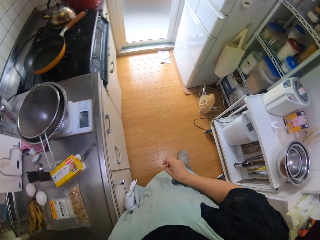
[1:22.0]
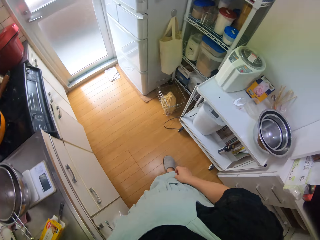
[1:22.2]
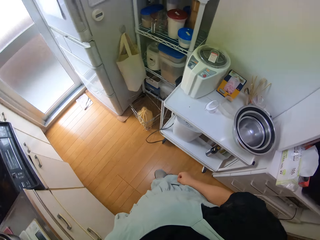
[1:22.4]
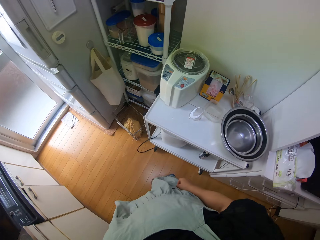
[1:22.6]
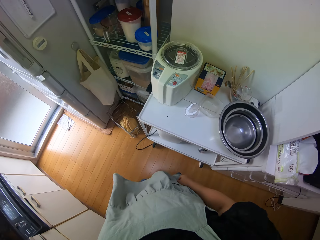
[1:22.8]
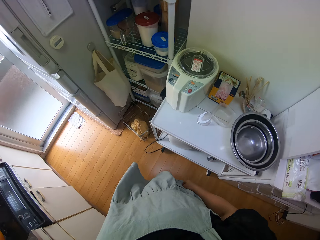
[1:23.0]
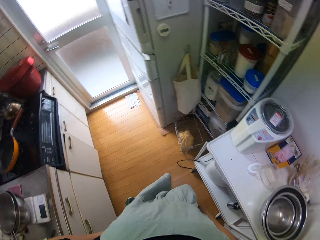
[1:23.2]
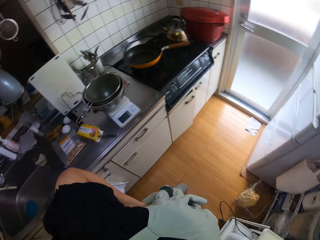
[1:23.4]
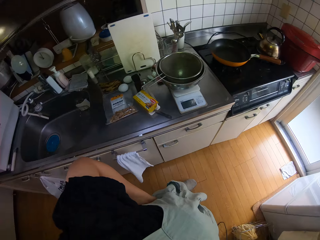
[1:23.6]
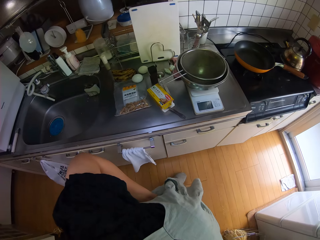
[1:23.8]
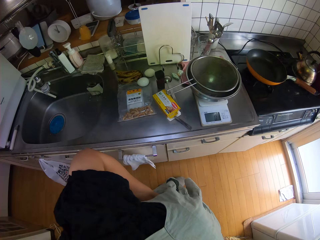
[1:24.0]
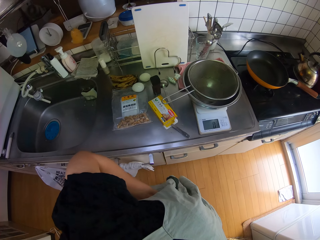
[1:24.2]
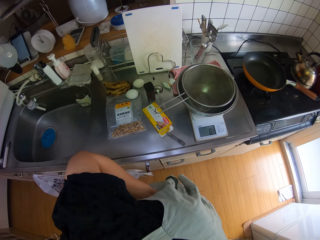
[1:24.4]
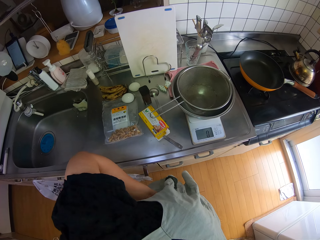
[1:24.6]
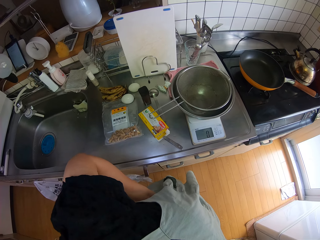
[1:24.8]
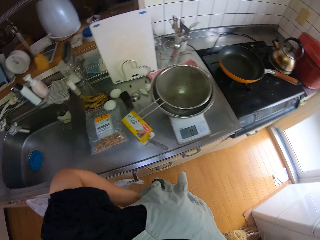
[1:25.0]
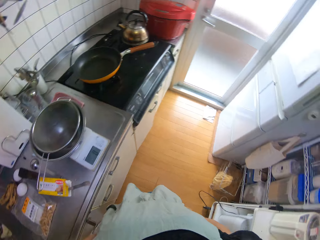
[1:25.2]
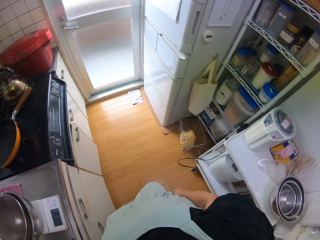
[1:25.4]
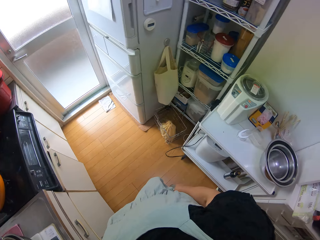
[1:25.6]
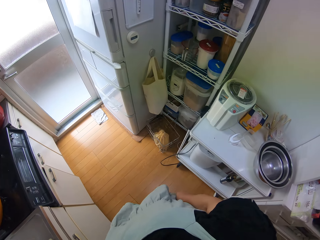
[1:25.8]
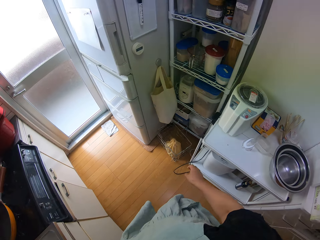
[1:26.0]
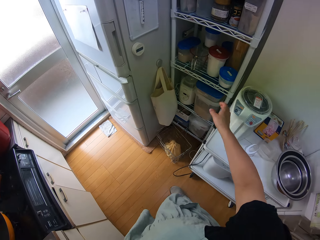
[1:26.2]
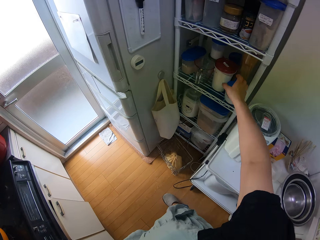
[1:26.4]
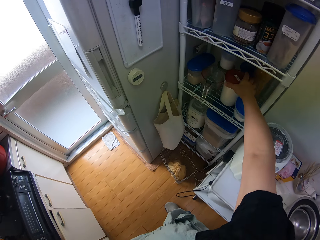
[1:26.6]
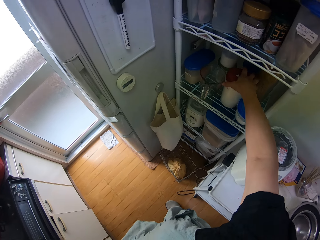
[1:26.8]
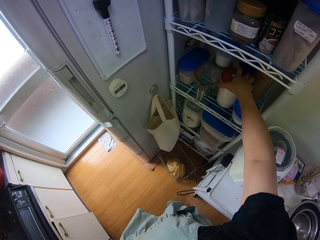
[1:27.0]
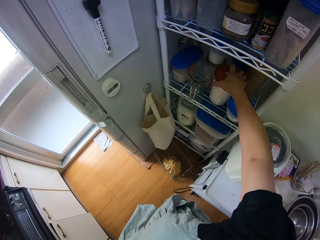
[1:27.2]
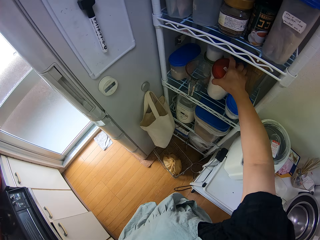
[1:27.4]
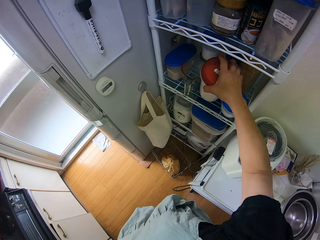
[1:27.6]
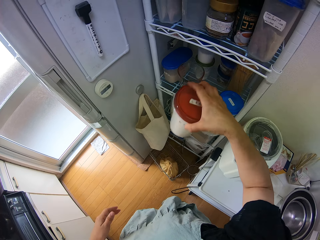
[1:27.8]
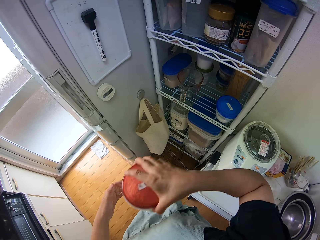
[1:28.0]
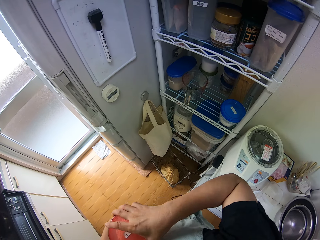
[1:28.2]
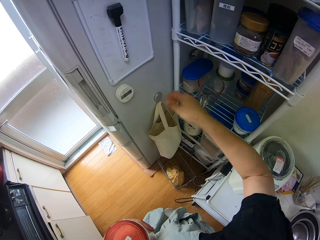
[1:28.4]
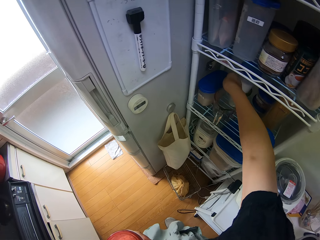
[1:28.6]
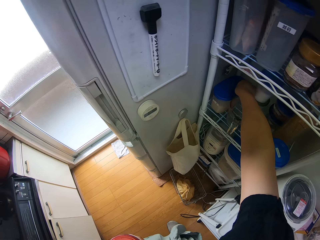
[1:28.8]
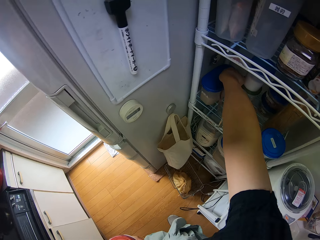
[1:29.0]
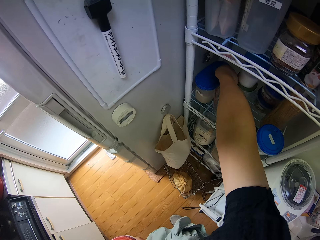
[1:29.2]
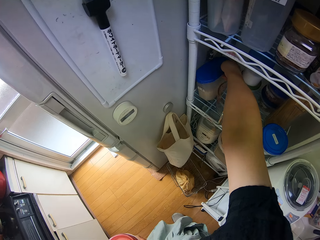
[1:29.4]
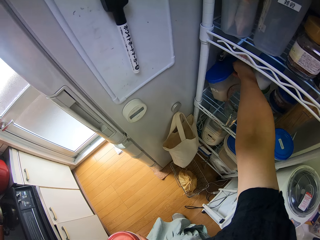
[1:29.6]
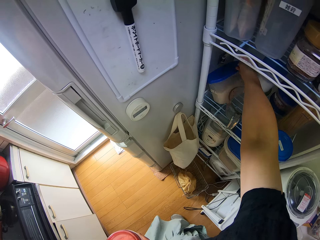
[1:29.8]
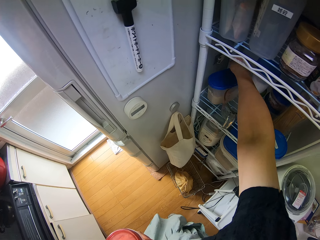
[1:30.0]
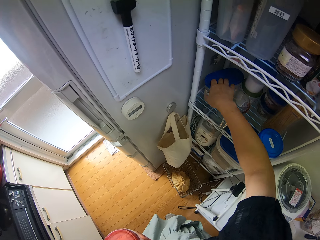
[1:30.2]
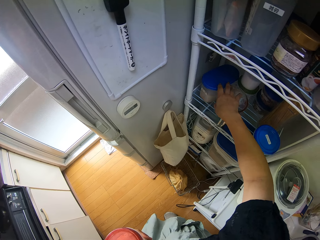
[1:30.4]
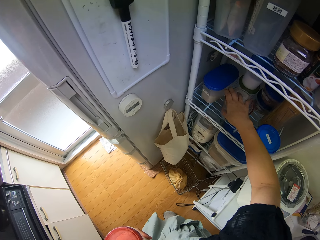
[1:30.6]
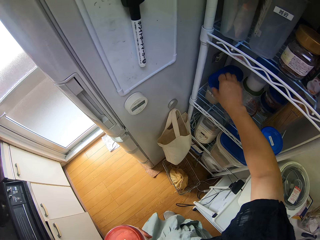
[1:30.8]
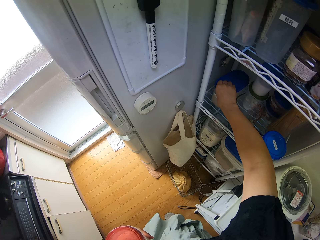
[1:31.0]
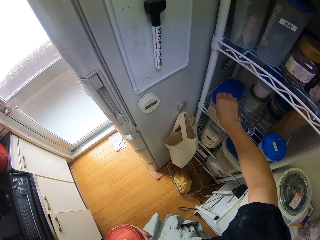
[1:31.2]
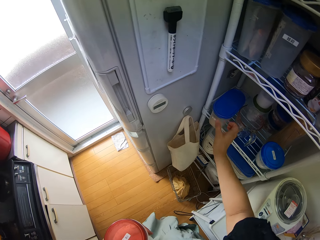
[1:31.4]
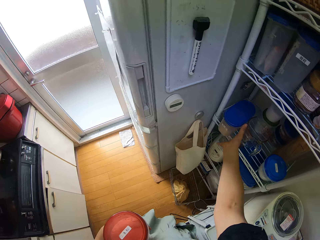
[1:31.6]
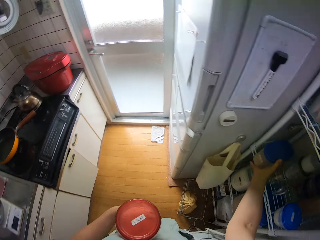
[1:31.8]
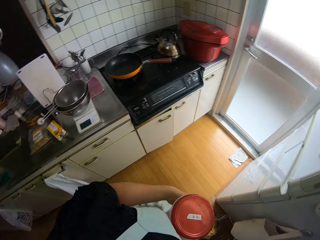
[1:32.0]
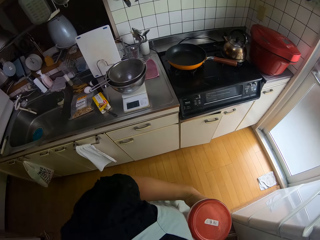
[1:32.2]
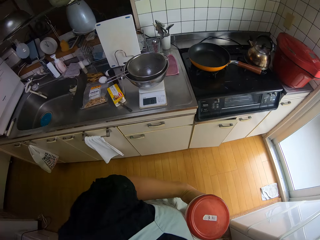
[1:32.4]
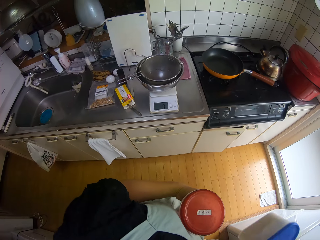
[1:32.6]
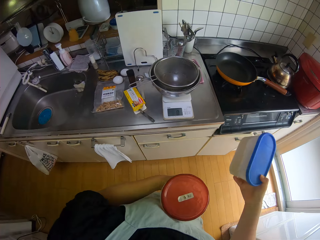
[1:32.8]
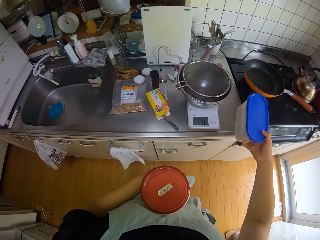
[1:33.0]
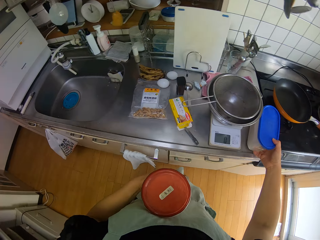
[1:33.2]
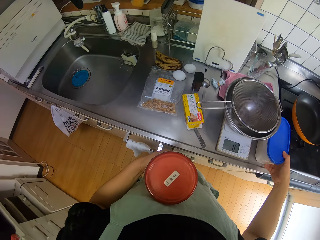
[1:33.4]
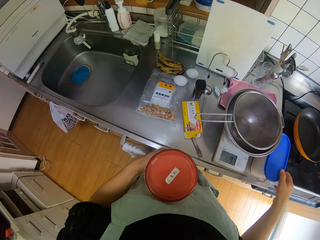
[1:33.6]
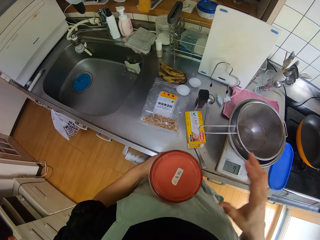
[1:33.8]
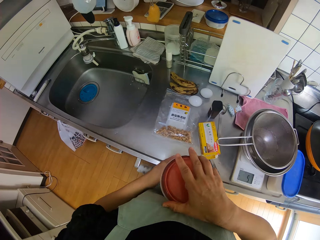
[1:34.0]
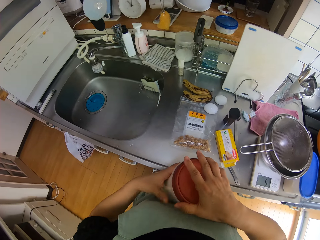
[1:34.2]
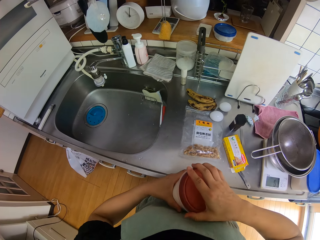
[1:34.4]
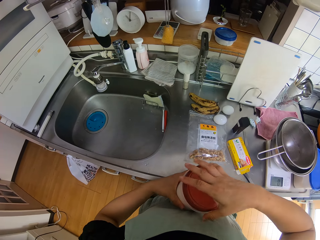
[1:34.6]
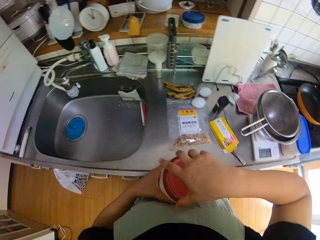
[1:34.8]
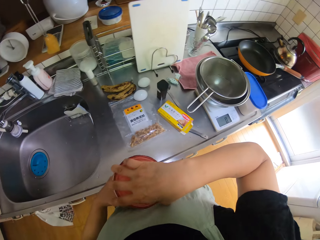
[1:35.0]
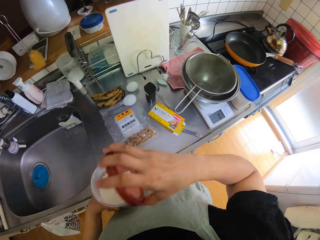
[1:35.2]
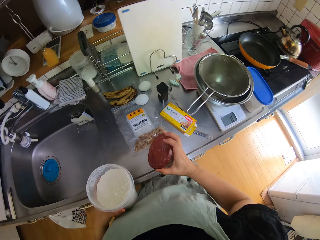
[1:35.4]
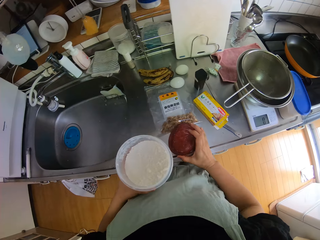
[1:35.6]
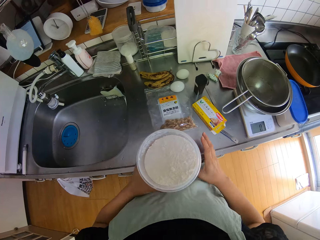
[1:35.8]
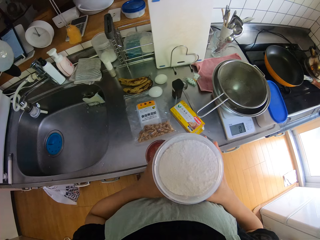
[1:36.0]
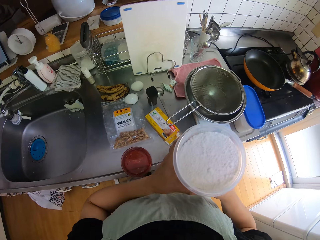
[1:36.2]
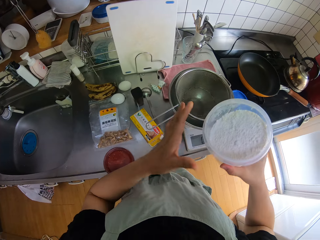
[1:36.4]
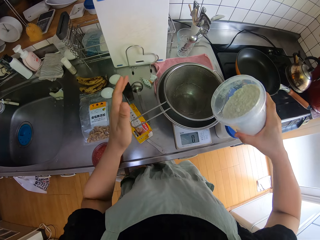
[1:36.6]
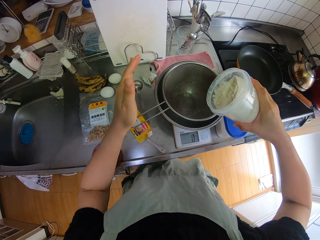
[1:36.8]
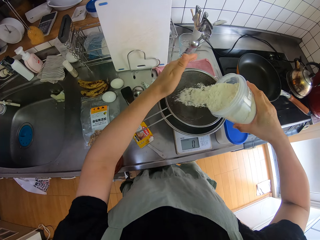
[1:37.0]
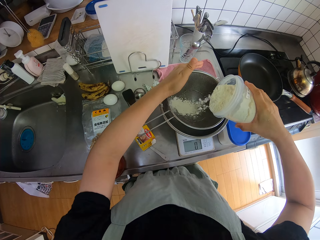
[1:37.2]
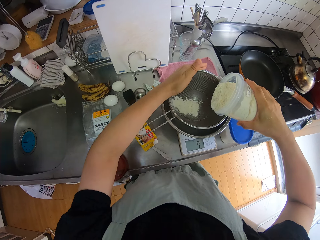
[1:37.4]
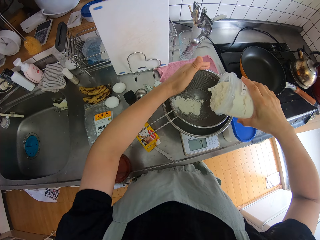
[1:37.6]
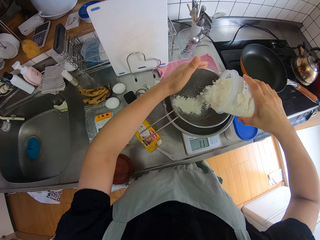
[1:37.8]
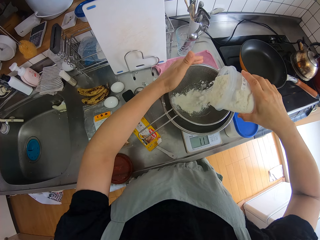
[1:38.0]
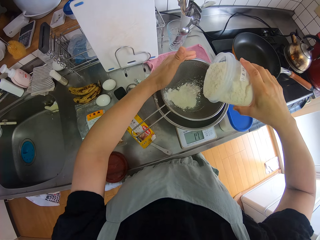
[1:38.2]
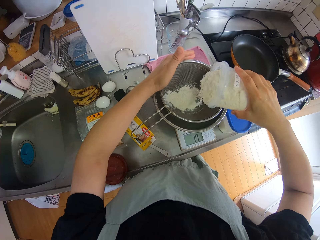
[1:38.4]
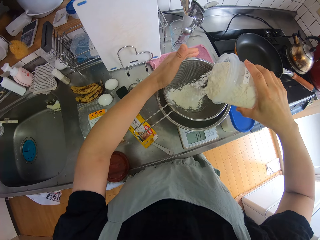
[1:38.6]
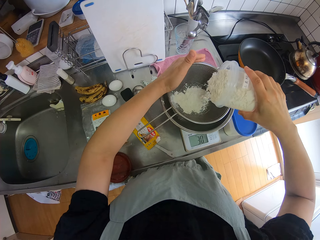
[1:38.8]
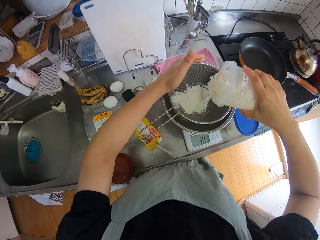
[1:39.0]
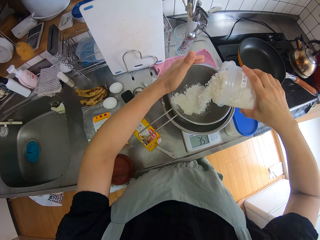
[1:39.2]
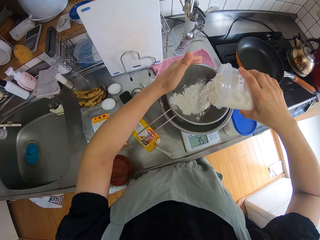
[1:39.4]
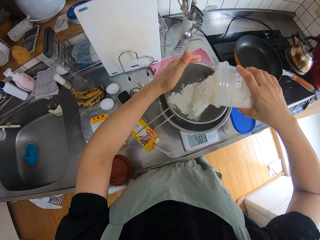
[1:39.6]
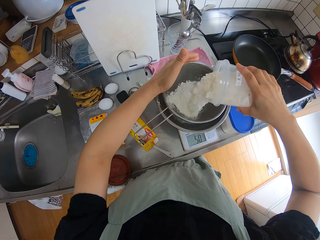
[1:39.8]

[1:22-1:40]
The camera wearer puts down a shaker on a kitchen table. He walks around a kitchen. He picks up a flour container from a rack near a refrigerator. He passes the flour container to his left hand. He picks up a brown sugar container from the rack. He holds a tin with a hand. He drops the brown sugar container on the sink. He opens the flour container lid. He drops the cover on the sink. He pours the flour into the sieve on the bowl on a weighing machine.

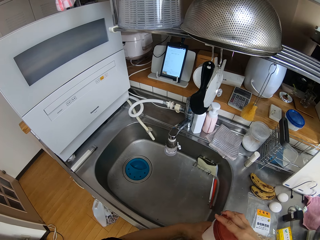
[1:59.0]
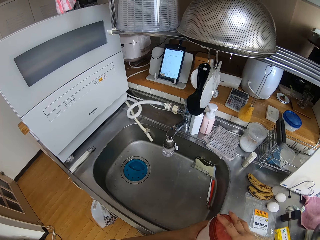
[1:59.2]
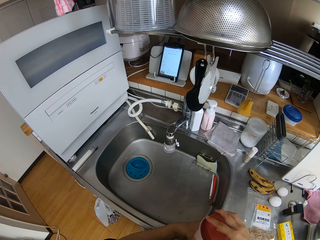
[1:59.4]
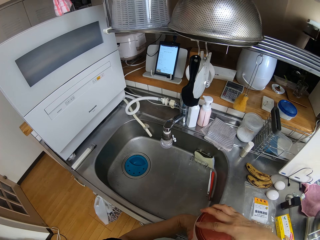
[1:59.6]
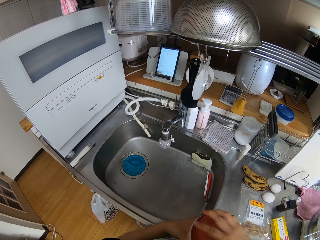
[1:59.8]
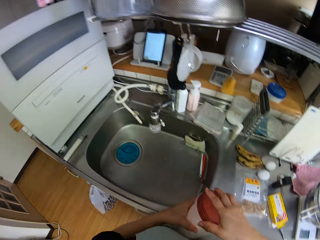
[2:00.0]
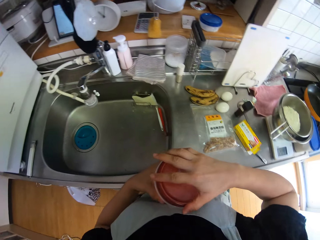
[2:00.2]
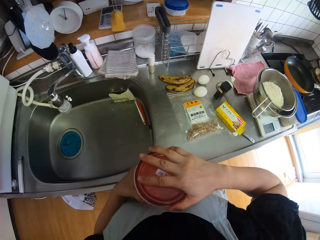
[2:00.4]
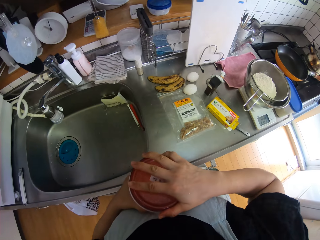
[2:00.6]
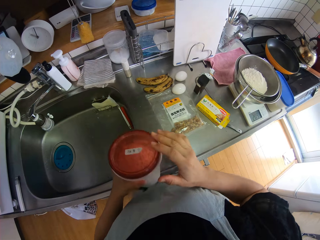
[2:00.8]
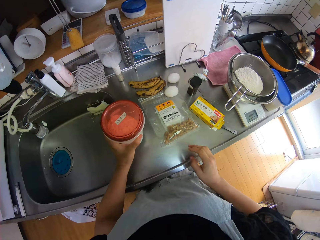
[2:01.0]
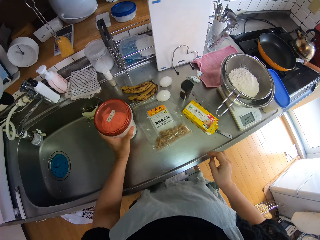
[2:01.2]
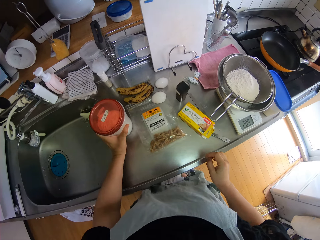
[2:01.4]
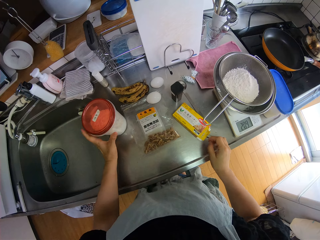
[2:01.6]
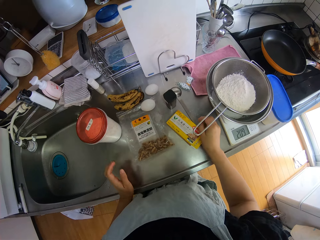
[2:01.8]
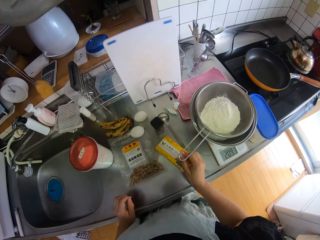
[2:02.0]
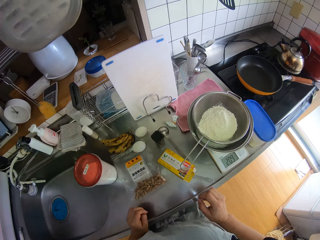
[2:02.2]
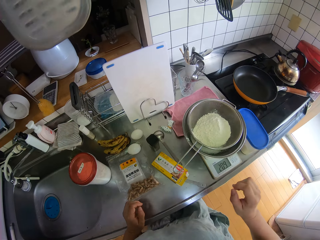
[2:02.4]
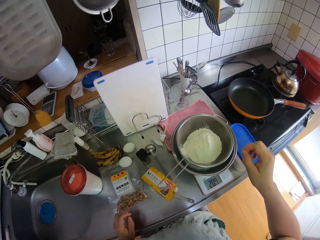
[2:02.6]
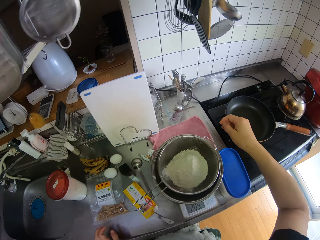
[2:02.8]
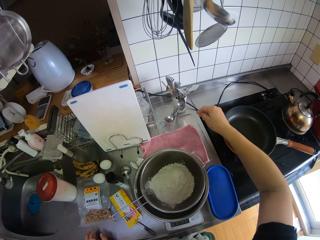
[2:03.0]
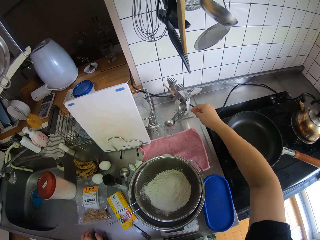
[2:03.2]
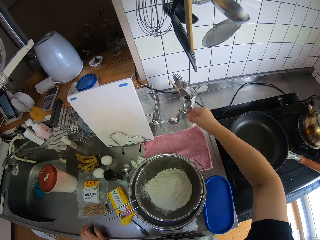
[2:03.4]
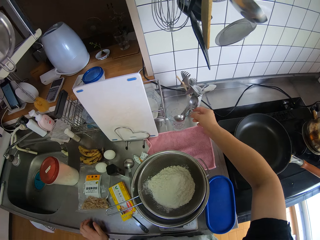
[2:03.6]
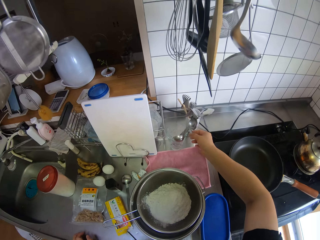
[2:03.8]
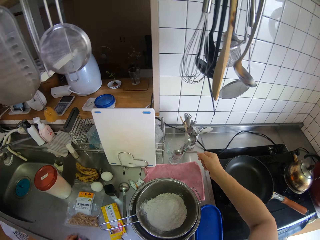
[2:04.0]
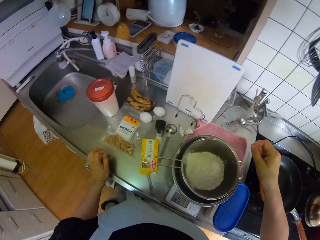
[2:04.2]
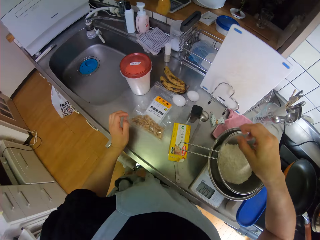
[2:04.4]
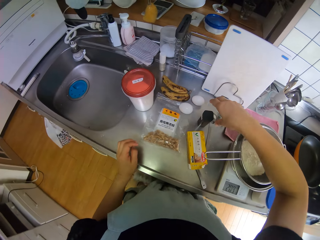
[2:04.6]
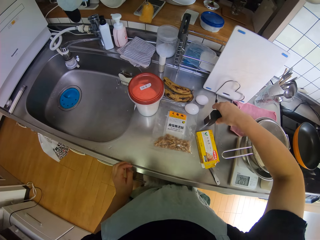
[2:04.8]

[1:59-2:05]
The camera wearer drops the flour container on the sink.
